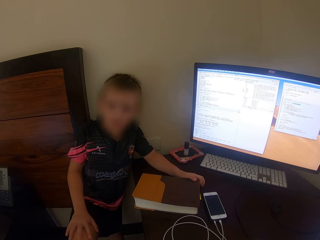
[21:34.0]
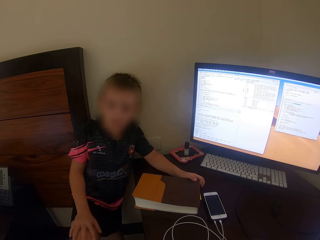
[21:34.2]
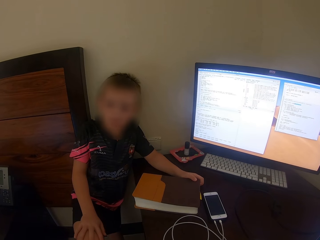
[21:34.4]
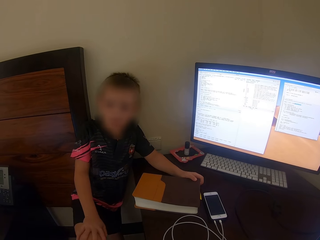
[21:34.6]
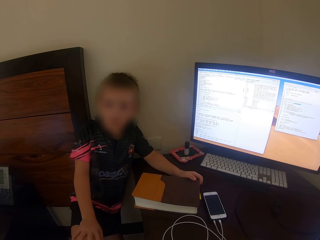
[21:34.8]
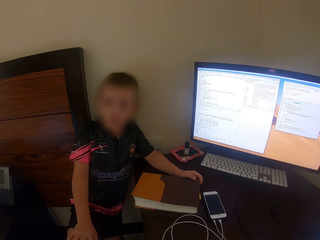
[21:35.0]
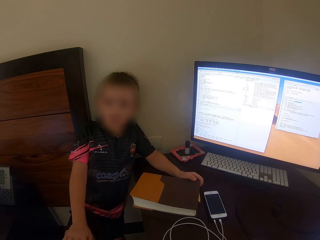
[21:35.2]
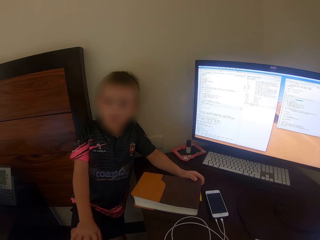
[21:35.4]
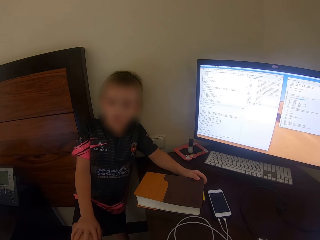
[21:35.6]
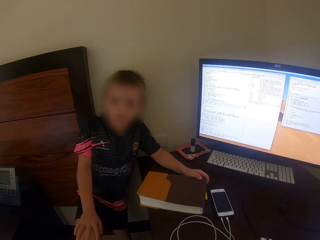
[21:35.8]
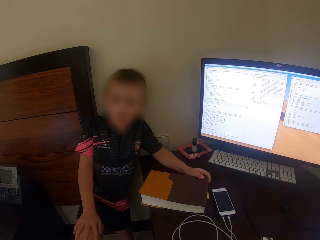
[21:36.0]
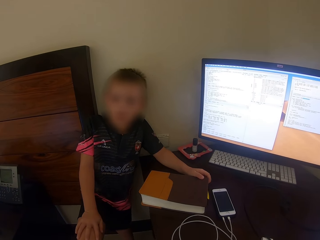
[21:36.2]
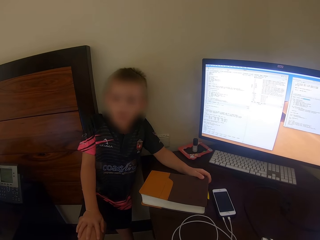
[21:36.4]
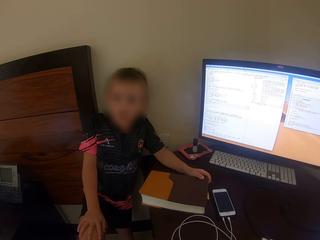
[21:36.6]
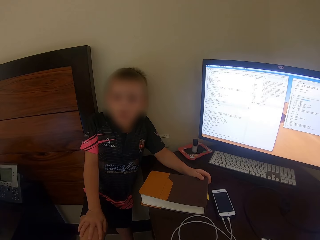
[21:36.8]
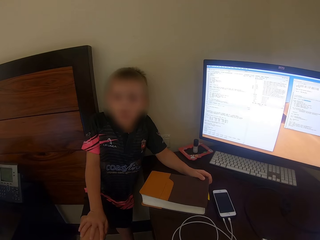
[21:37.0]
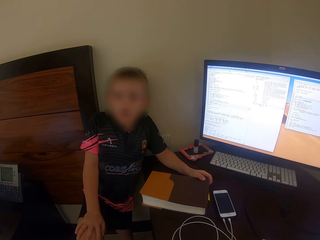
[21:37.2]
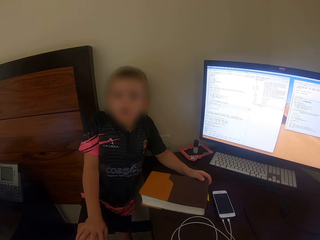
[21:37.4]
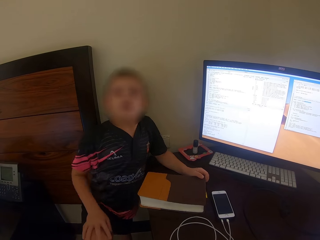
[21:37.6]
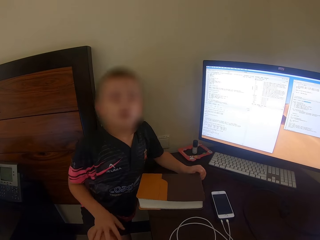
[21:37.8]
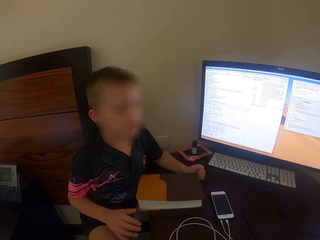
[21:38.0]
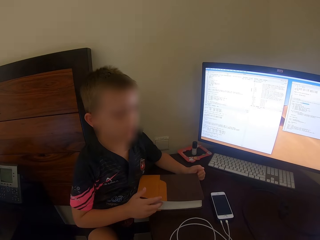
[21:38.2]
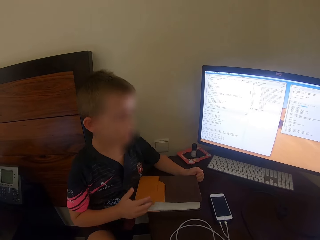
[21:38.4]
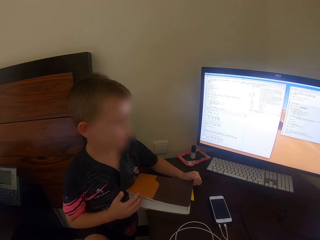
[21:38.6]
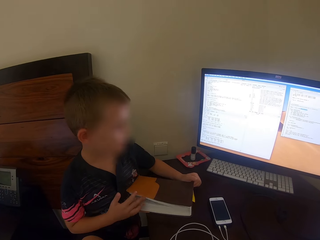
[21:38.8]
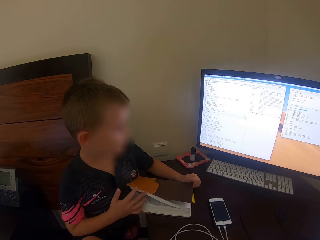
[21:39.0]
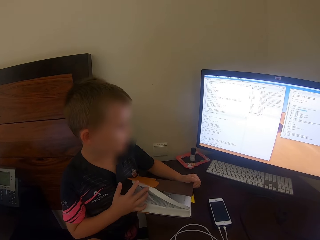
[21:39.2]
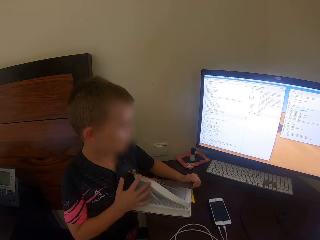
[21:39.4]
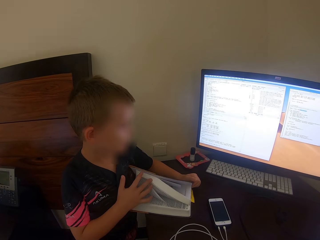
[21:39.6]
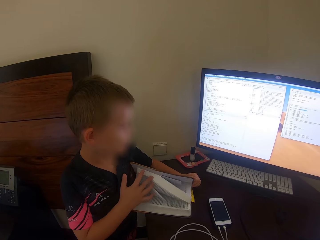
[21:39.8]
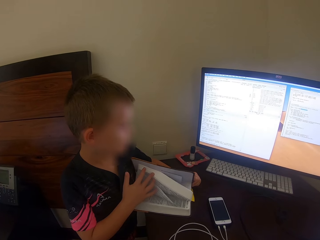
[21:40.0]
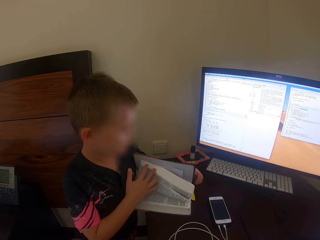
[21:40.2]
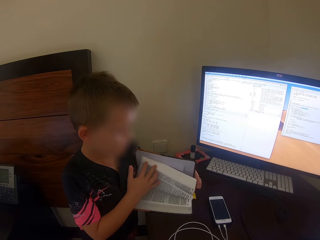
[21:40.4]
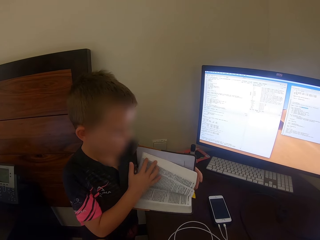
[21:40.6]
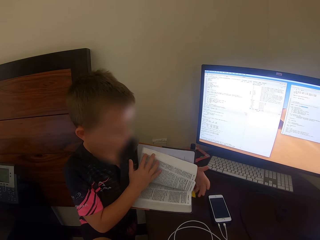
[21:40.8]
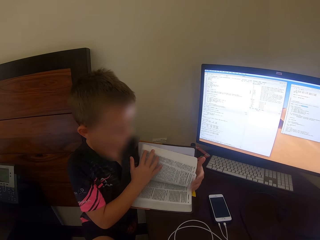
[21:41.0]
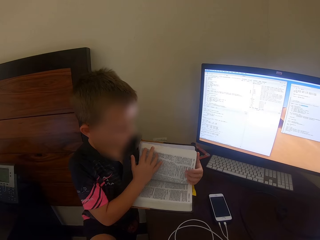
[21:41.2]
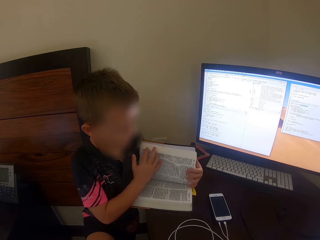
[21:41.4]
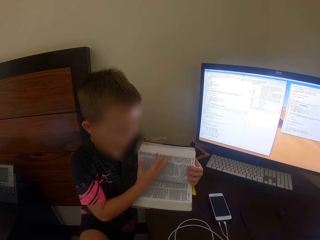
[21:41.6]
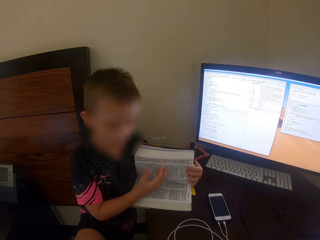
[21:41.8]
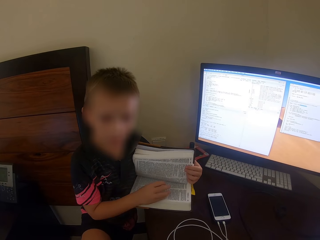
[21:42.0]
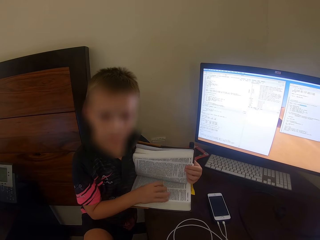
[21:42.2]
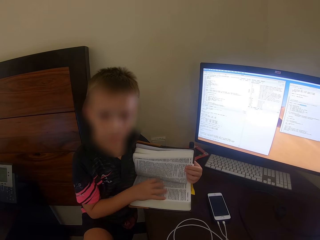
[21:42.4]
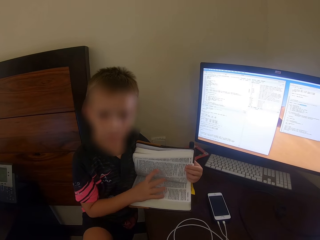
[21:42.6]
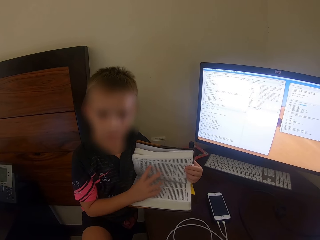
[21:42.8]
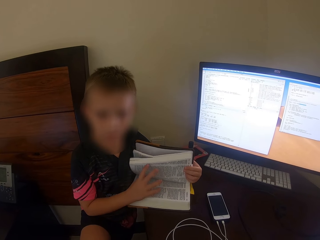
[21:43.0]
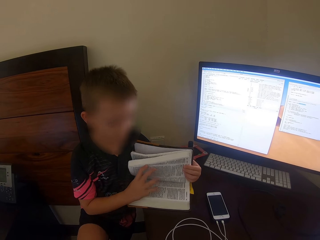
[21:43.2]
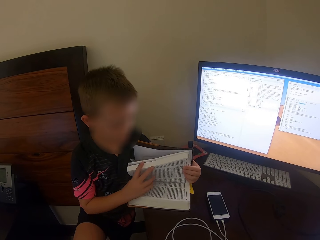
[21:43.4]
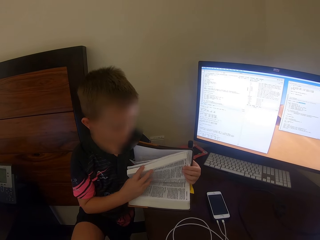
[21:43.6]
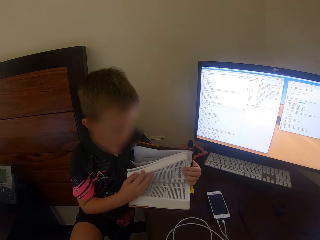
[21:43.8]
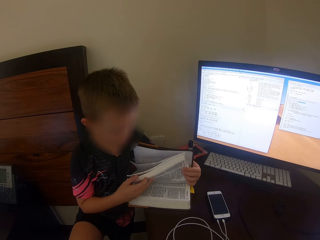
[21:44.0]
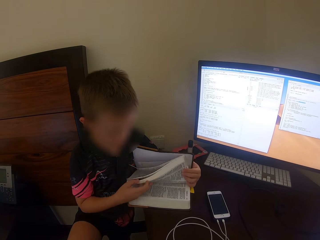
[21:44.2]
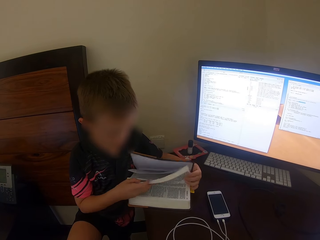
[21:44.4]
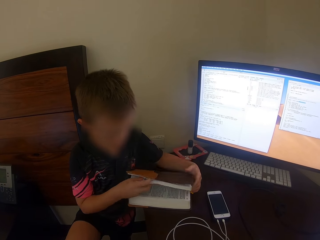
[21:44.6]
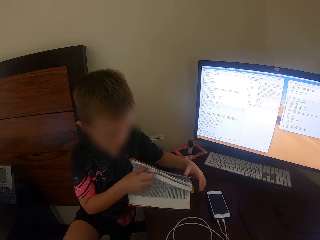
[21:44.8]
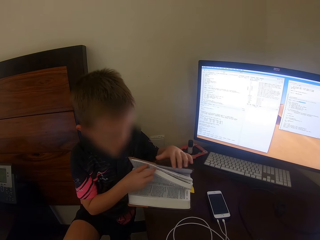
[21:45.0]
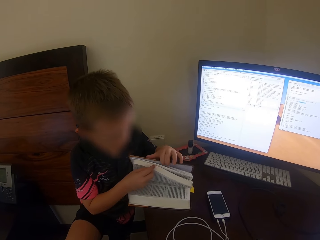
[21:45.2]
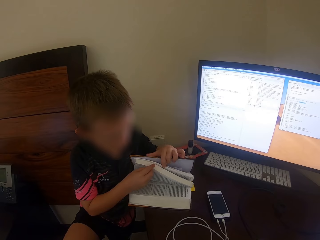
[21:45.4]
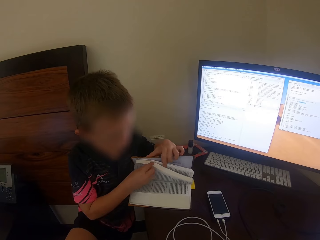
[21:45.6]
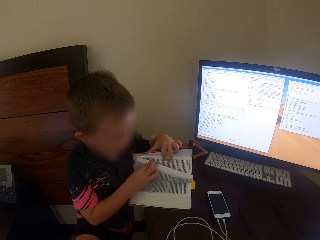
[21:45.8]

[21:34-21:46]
A man opens the book.

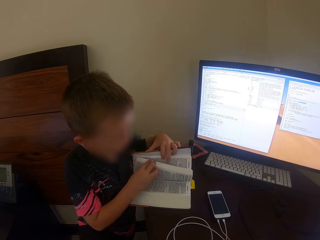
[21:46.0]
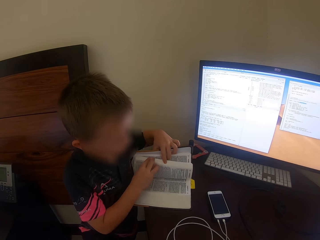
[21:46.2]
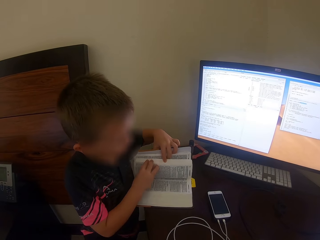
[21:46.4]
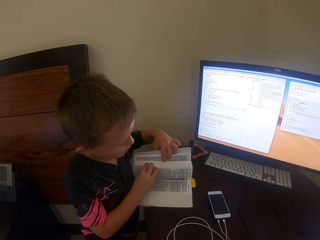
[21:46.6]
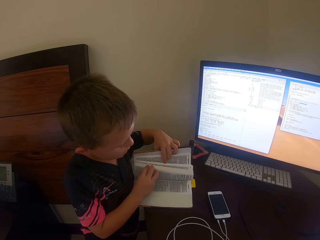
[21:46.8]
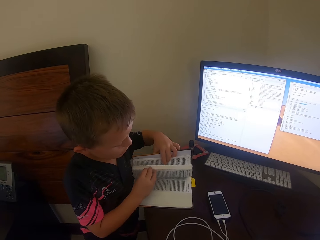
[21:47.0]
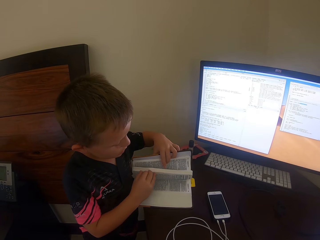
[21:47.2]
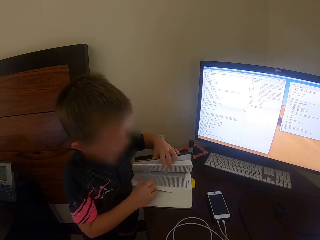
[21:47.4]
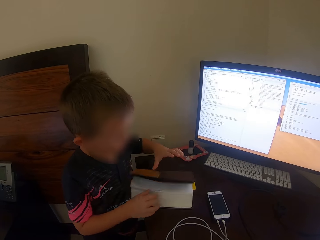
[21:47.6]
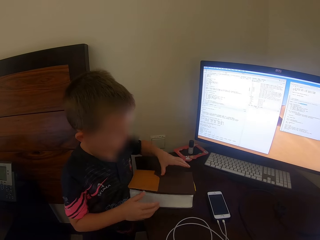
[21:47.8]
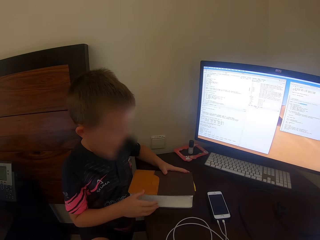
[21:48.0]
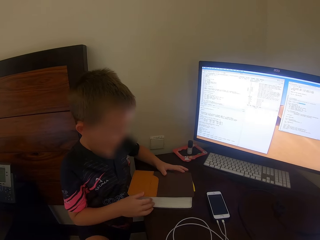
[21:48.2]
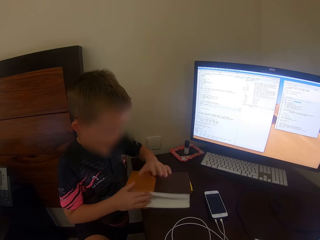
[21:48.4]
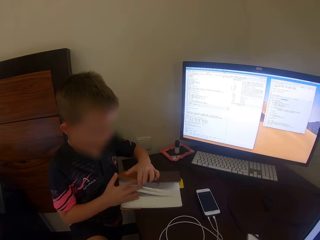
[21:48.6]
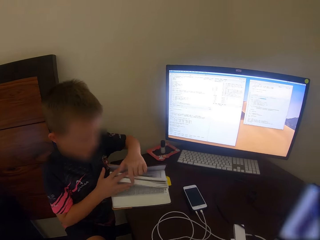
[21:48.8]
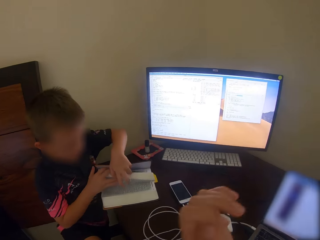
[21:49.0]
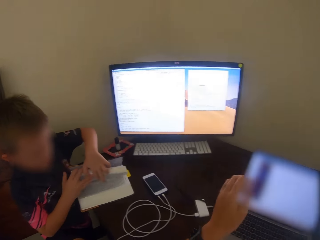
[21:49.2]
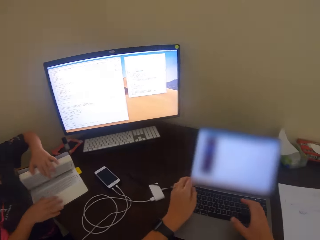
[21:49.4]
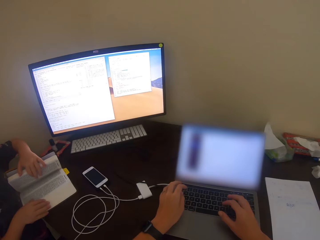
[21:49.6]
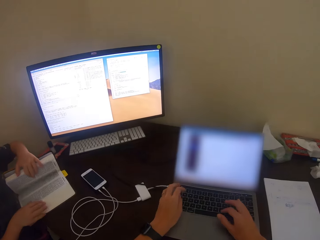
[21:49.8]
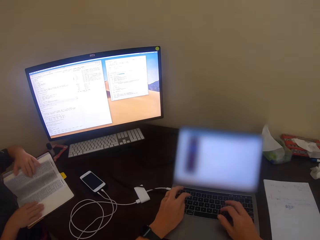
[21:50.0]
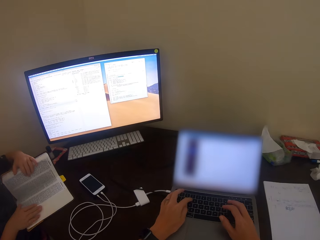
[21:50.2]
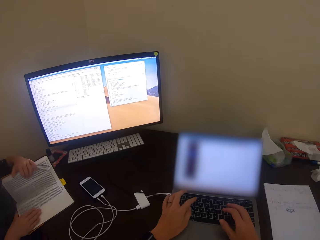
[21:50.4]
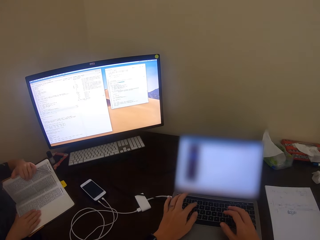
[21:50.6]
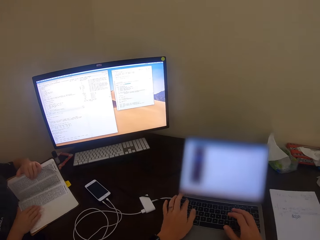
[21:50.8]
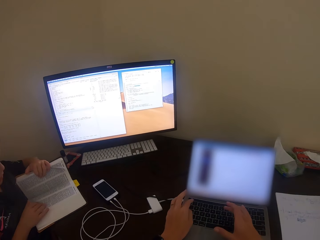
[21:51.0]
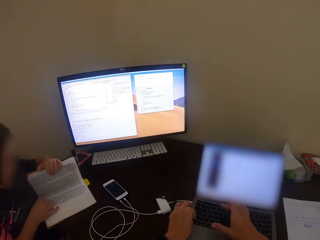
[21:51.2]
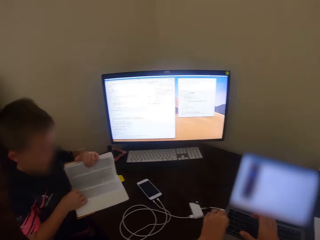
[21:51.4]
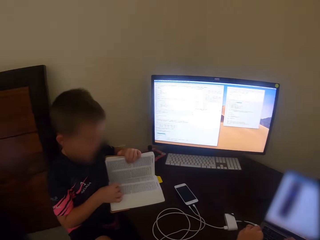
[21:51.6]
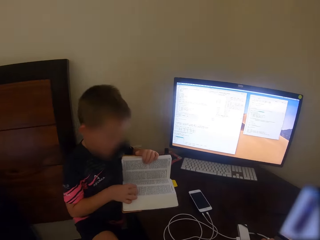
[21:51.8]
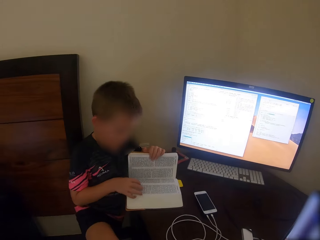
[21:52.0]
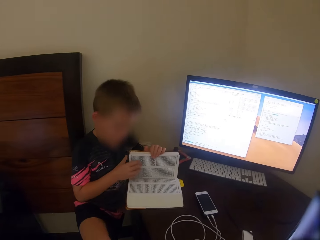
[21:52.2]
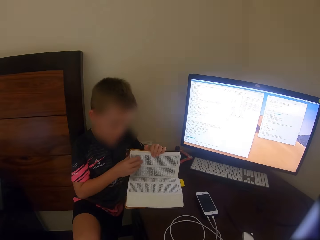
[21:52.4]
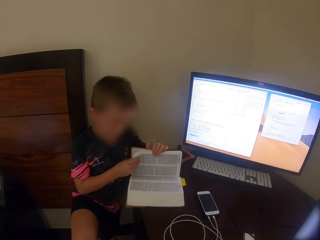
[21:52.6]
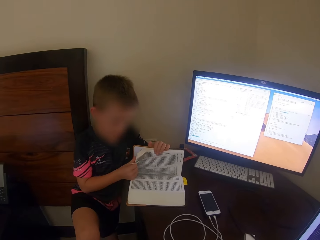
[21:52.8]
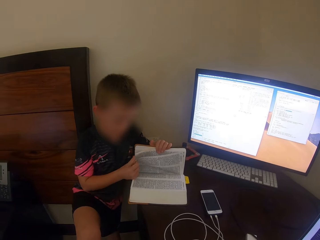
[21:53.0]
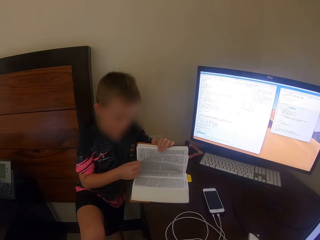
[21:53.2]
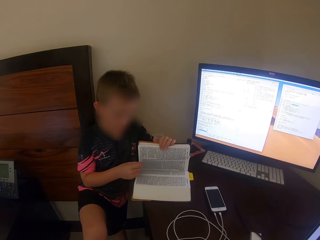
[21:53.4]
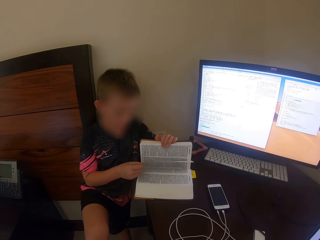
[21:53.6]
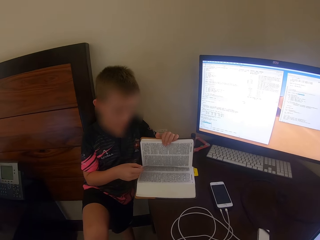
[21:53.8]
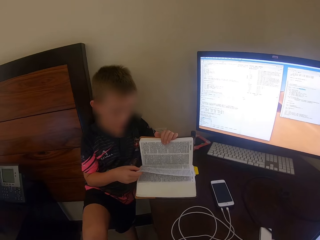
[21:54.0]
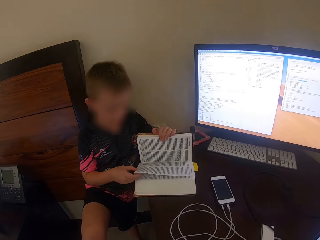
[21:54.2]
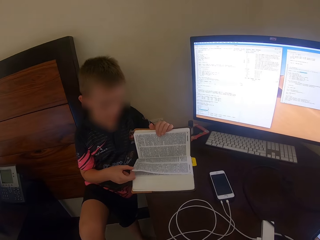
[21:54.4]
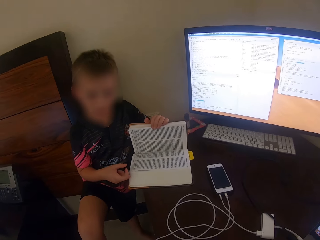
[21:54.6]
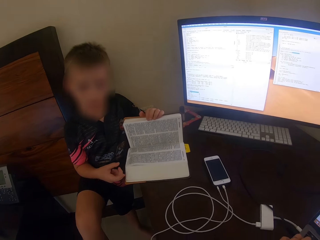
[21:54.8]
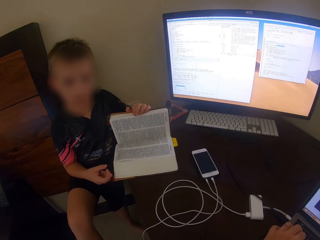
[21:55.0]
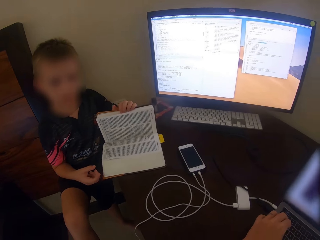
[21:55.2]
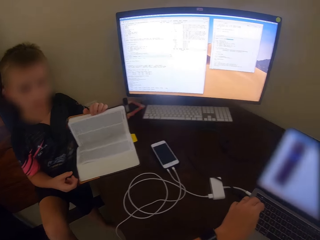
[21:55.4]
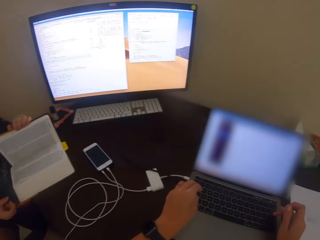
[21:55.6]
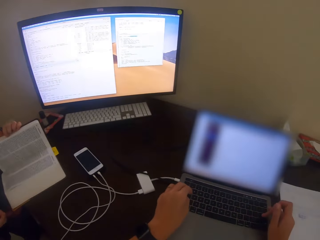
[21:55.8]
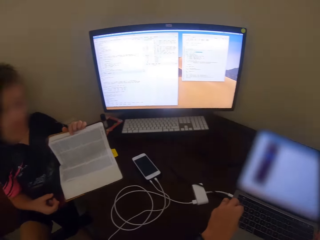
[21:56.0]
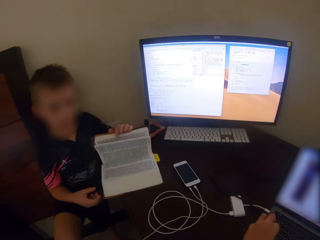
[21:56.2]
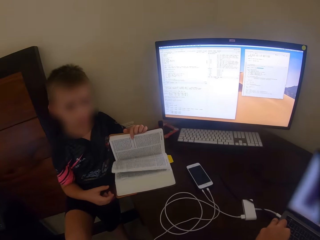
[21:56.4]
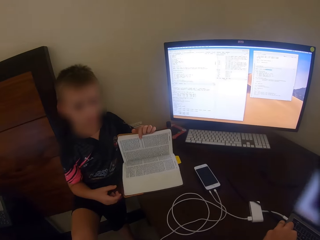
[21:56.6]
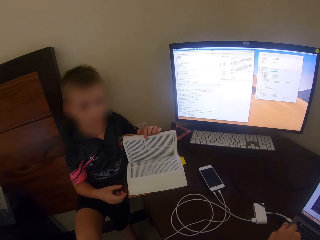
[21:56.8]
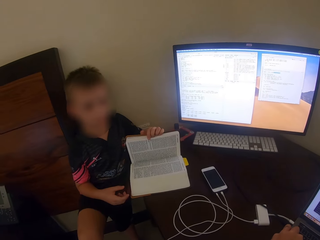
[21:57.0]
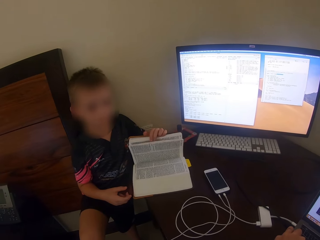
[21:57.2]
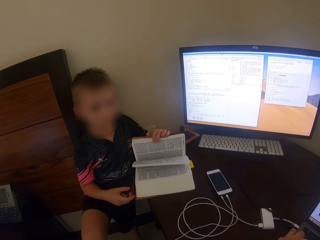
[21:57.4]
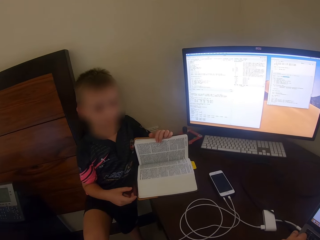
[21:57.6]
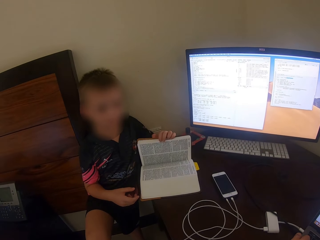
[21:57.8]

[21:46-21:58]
The camera wearer uses the laptop. They type on the laptop keyboard. A man turns to the next page. The camera wearer uses the laptop.
